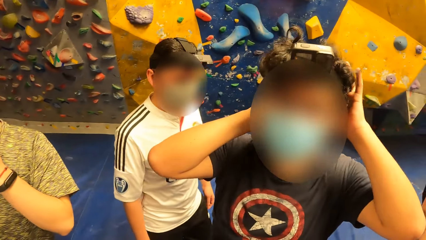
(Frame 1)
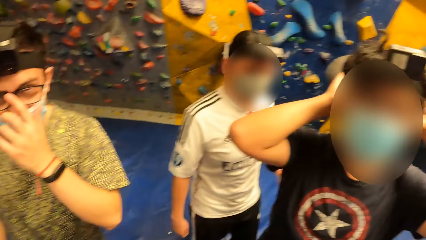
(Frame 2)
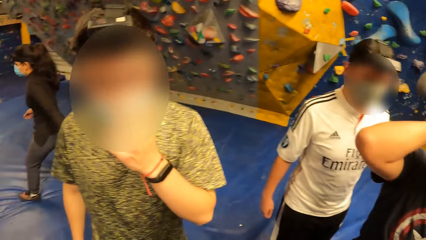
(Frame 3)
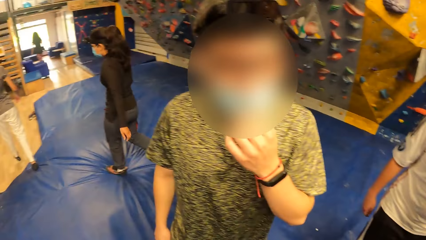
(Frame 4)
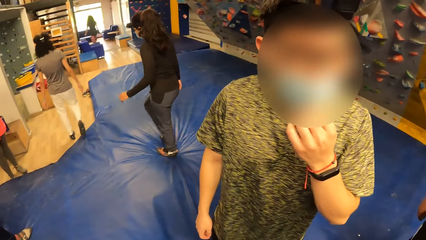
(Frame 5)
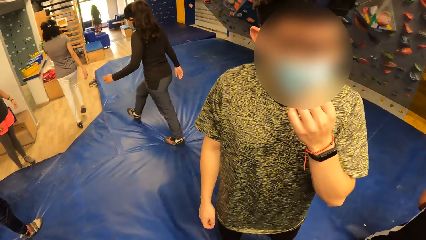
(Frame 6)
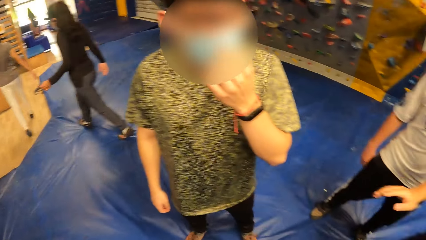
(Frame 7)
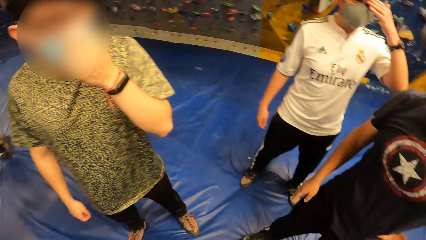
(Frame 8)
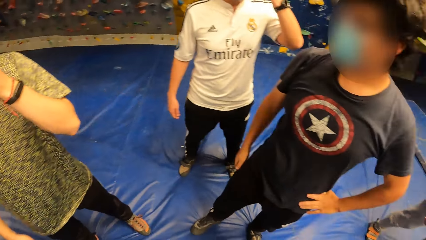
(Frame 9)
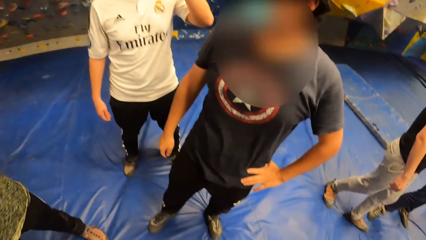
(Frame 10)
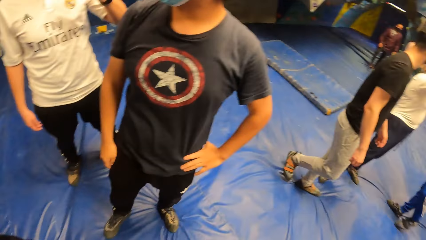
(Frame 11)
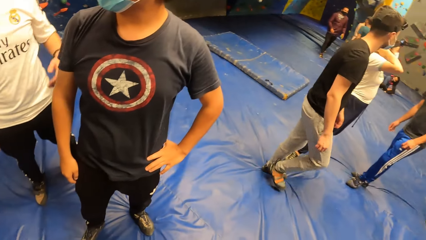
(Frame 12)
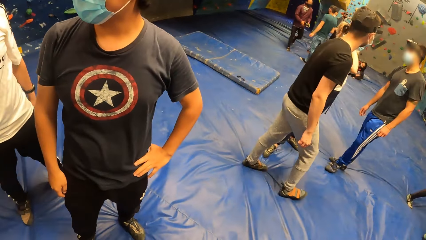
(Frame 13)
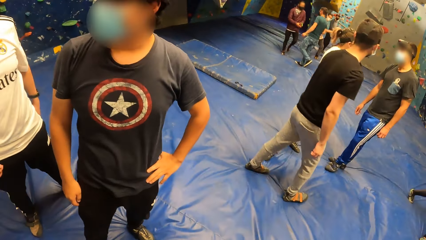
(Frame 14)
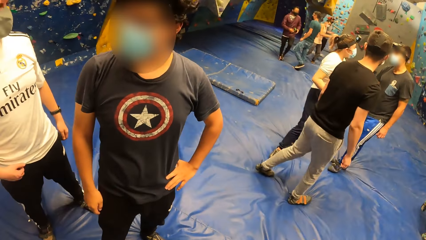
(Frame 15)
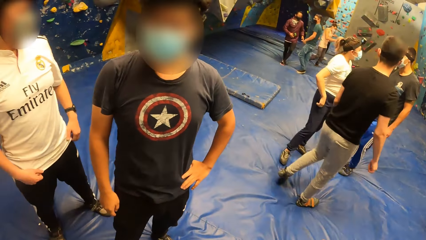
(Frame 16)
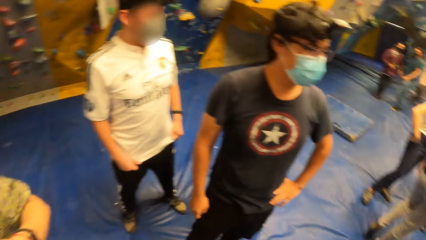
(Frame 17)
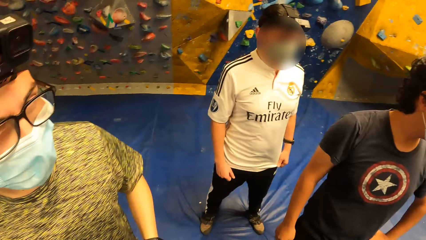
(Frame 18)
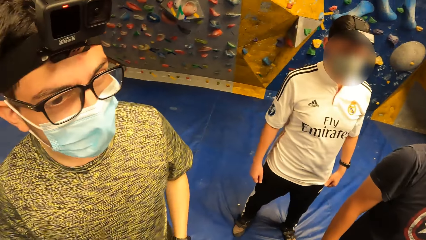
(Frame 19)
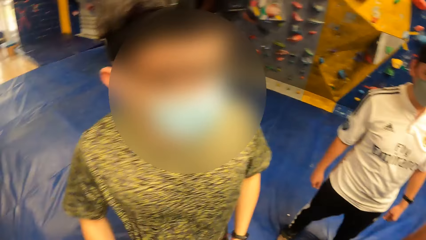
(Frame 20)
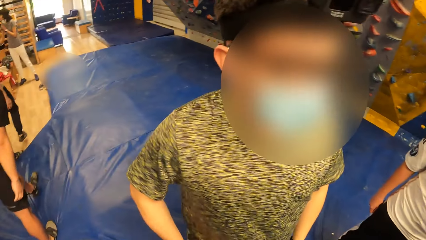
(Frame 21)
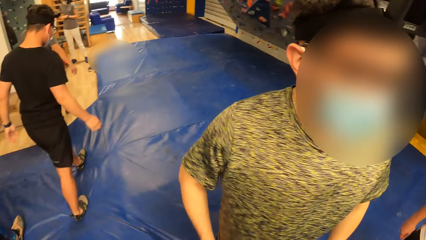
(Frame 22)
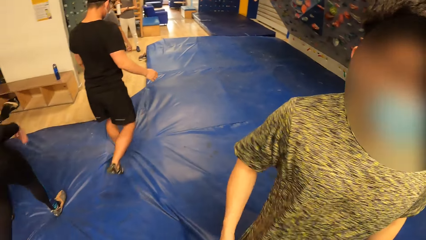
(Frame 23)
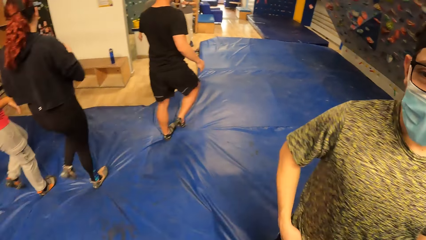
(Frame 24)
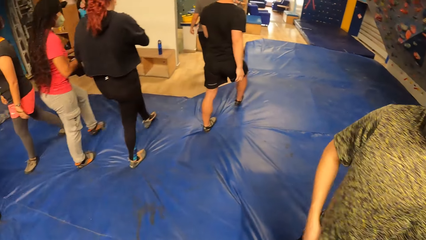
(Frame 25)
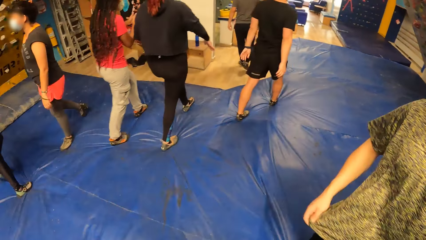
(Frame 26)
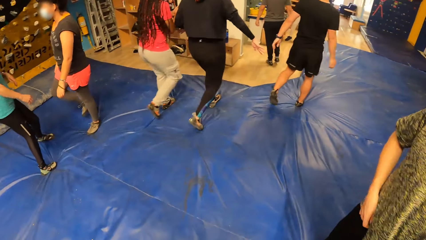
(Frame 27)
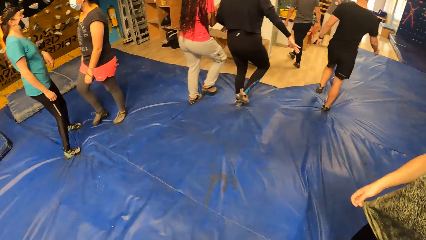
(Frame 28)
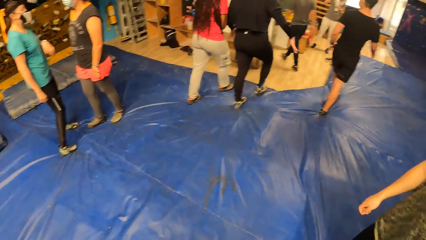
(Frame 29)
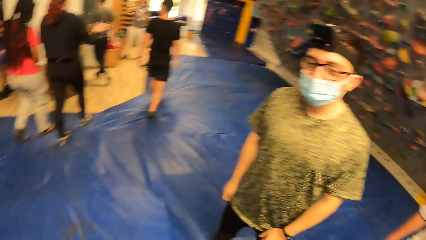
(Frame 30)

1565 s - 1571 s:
The camera wearer looks around.

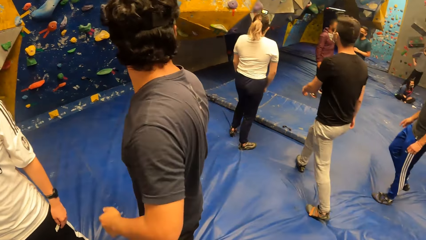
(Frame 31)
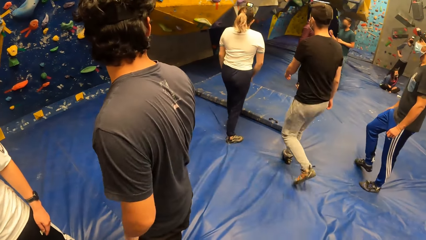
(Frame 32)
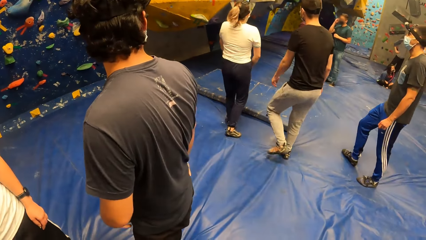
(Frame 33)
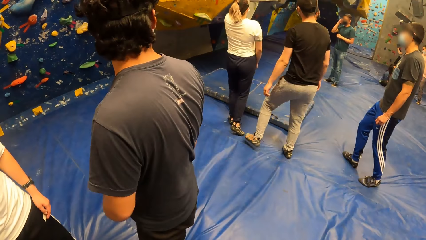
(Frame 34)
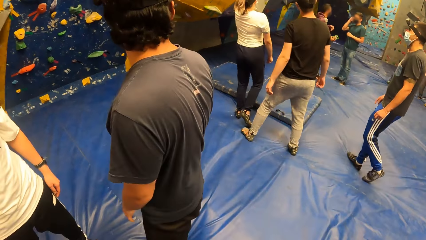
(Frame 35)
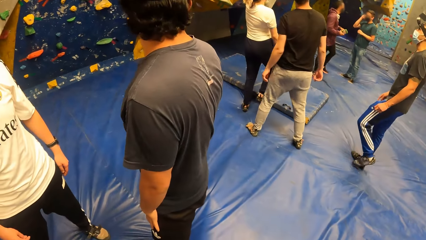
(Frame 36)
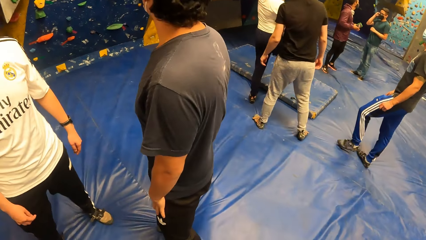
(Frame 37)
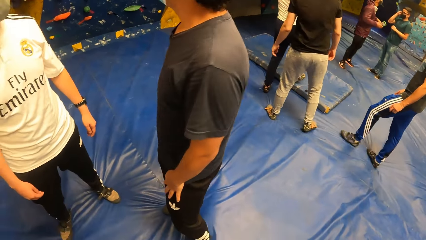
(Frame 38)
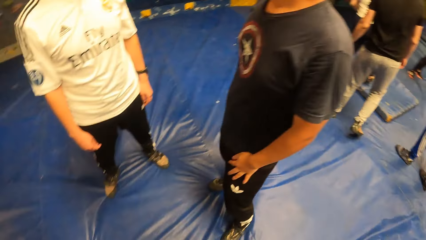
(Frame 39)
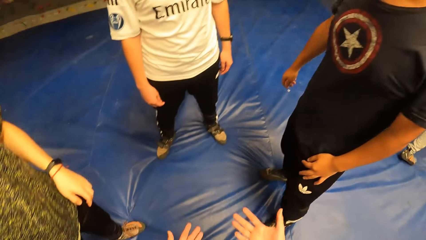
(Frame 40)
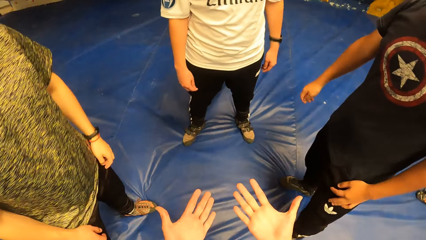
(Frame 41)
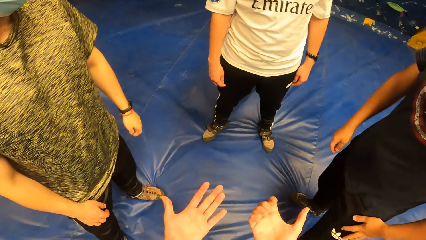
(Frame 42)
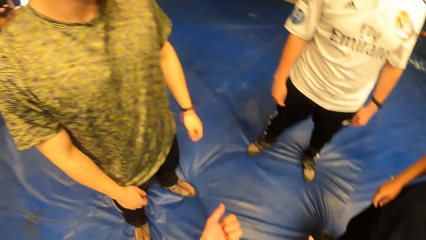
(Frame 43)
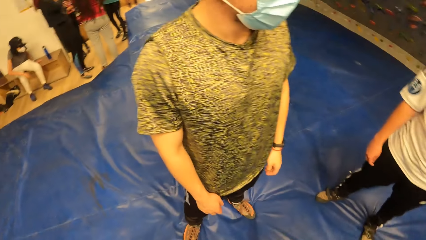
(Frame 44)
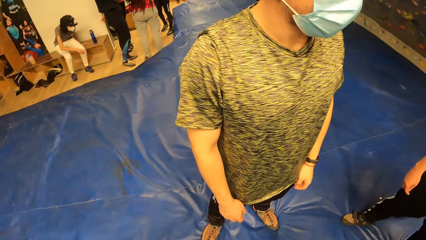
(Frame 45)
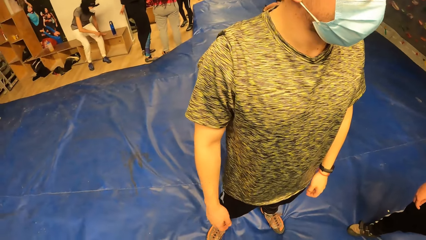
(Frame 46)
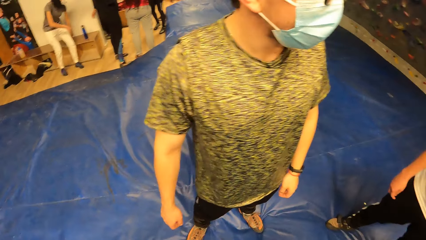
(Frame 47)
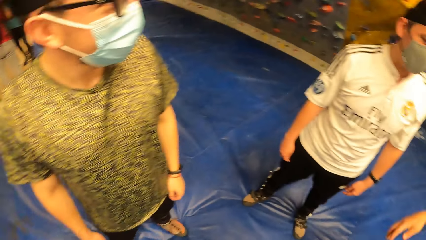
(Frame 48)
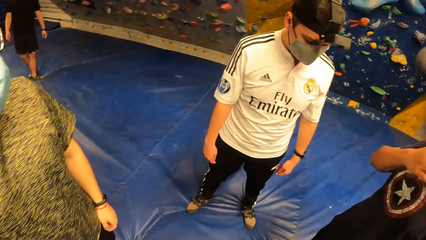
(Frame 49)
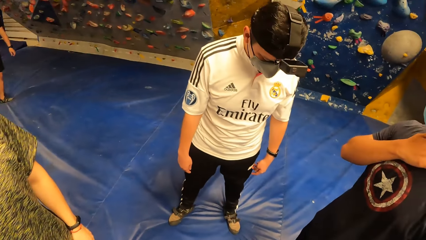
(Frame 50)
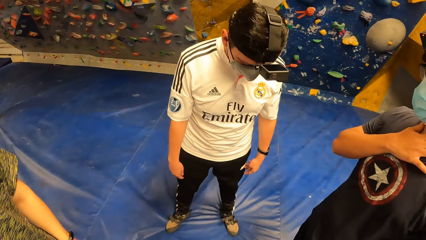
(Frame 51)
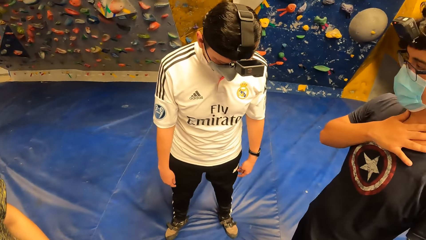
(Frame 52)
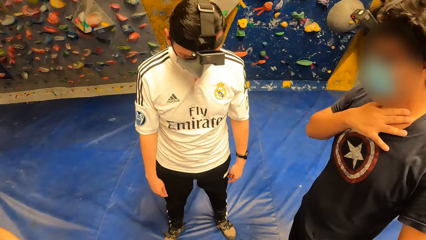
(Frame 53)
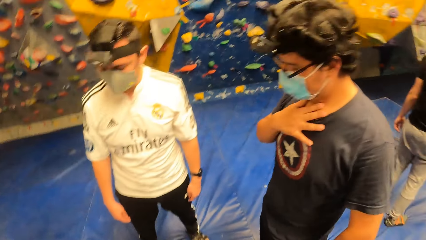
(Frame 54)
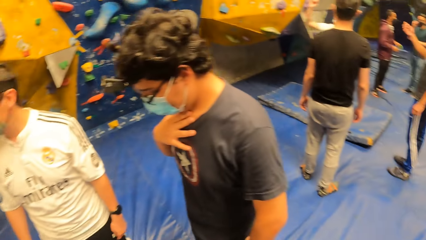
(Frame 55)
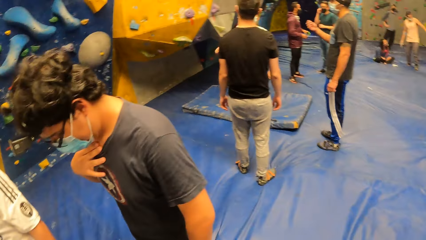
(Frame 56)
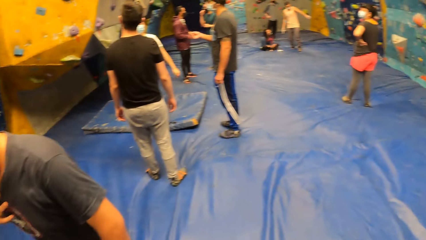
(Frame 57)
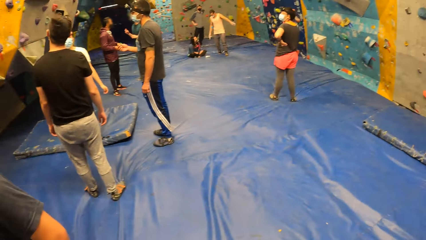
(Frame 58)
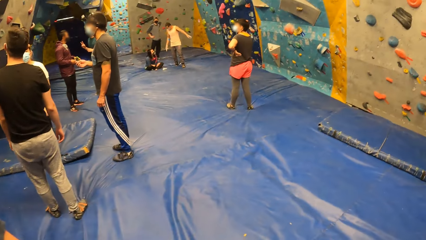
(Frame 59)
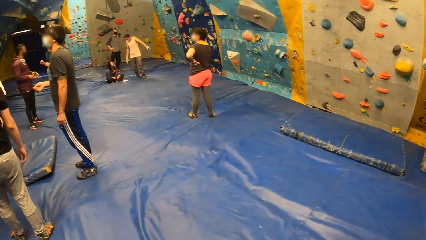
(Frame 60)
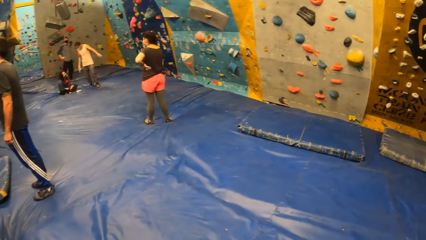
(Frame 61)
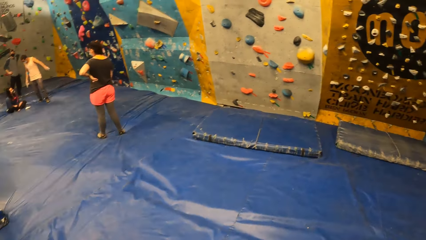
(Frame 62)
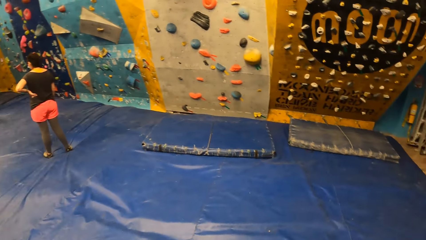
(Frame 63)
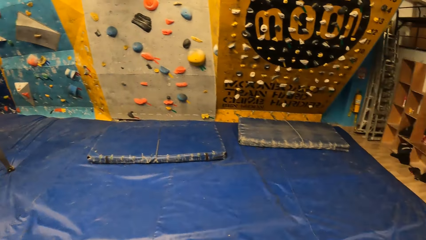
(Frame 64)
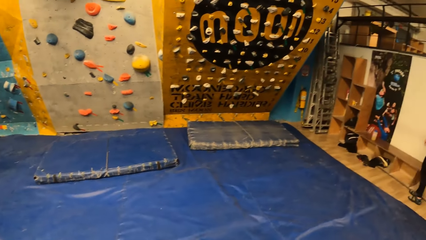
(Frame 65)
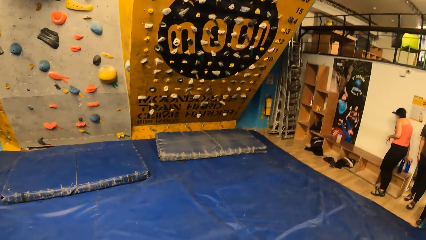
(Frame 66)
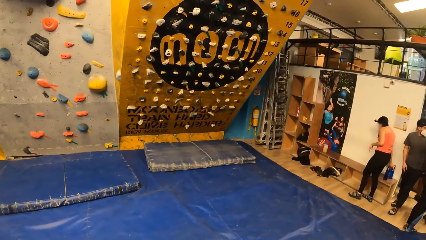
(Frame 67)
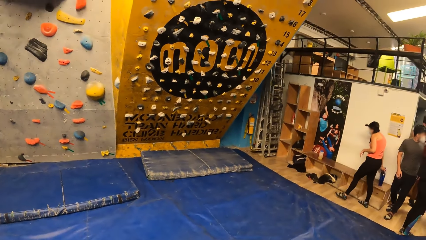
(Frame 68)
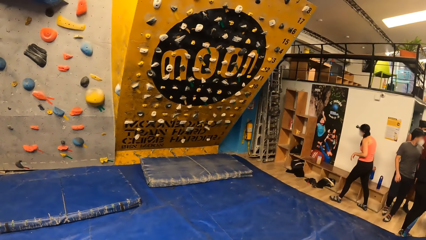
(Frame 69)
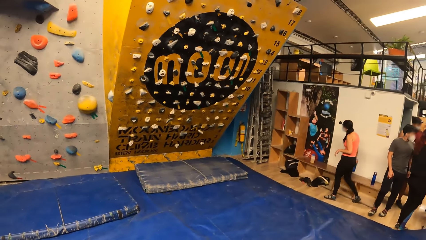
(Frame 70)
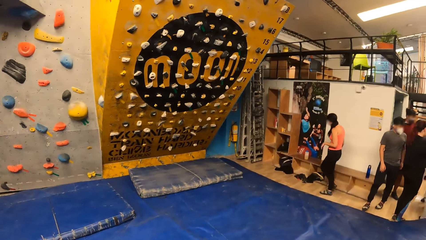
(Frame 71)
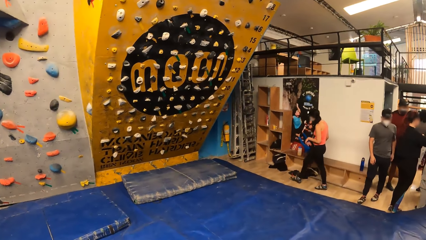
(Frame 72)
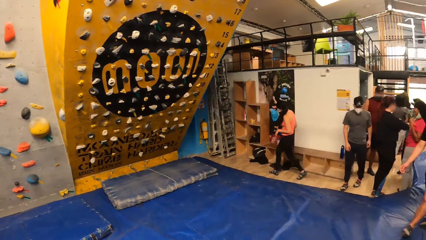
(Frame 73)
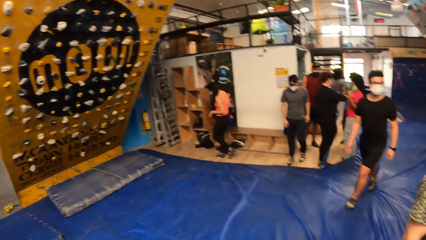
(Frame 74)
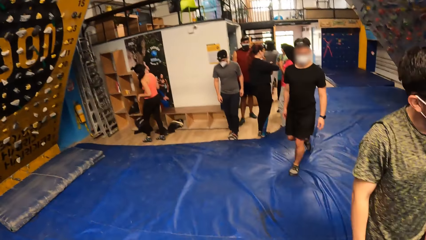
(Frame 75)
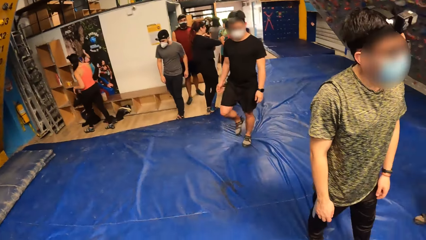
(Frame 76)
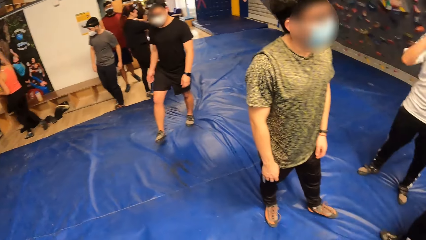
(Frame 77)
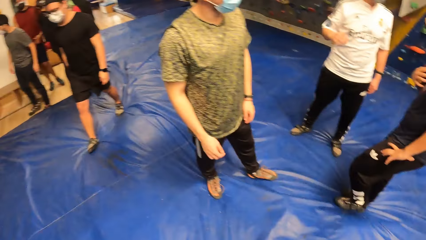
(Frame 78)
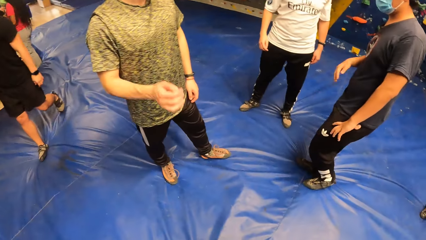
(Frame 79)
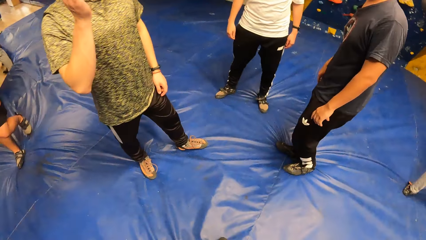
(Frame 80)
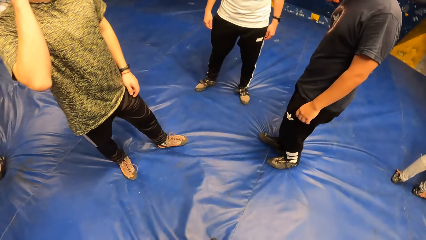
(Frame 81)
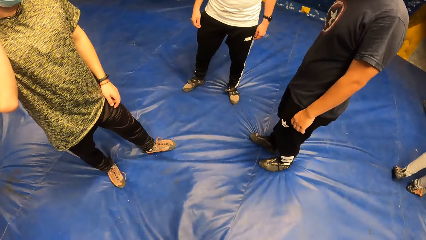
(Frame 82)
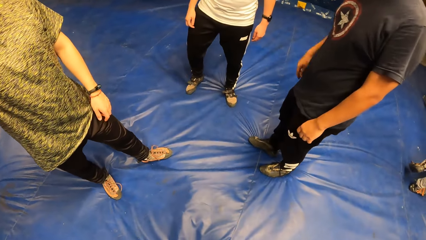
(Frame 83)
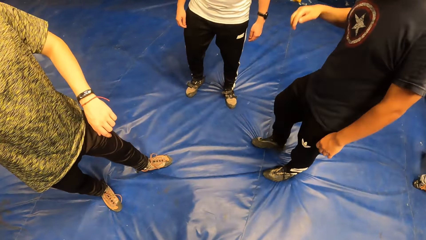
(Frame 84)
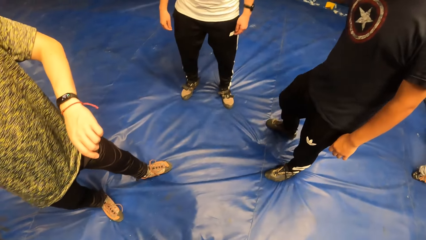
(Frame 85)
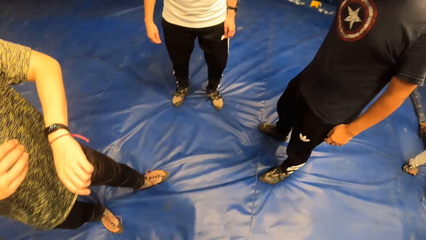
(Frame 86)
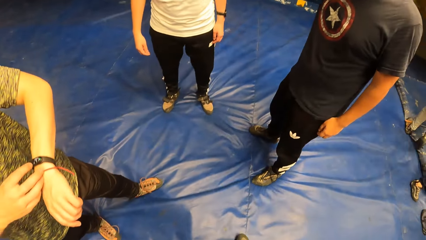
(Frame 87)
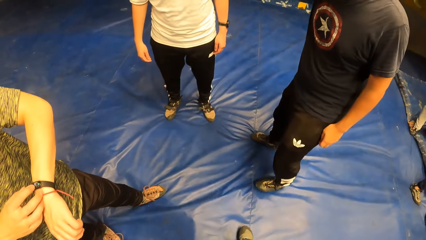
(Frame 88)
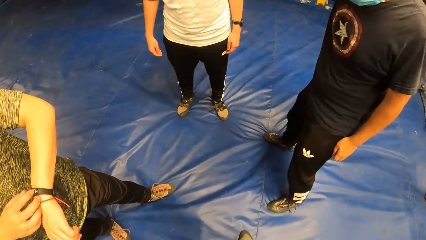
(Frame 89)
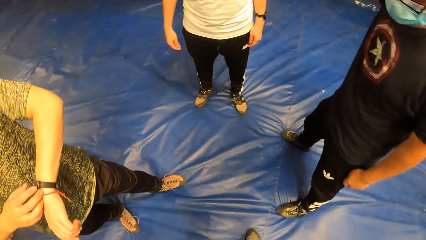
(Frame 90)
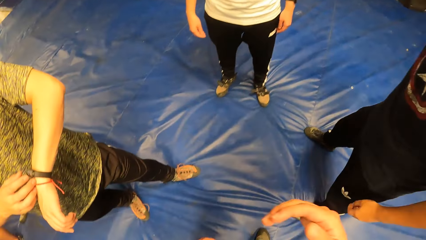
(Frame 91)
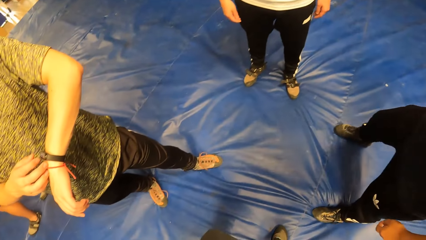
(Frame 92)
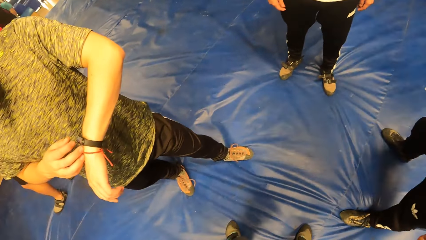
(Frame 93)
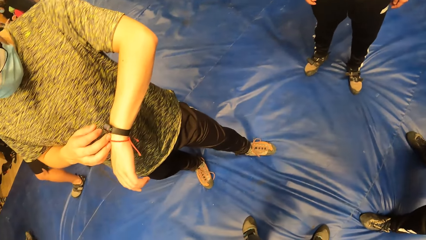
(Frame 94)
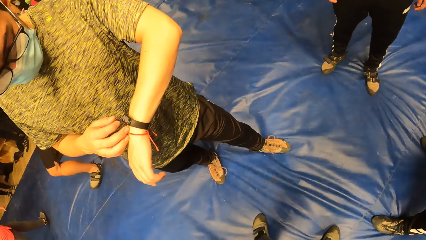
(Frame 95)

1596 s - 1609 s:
The camera wearer stretches a hand. They look around. The man operates the wristwatch on his left wrist with his right hand.
